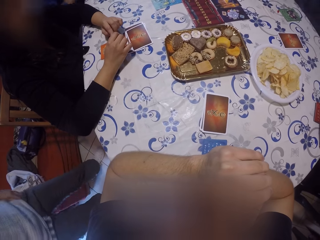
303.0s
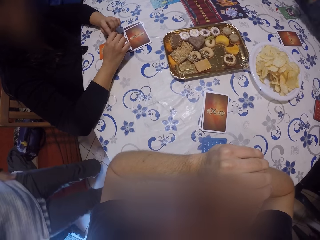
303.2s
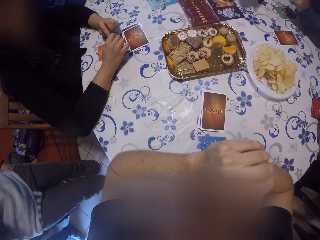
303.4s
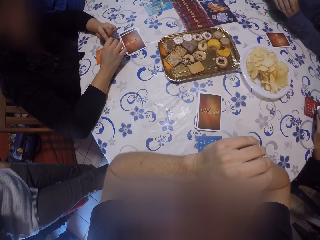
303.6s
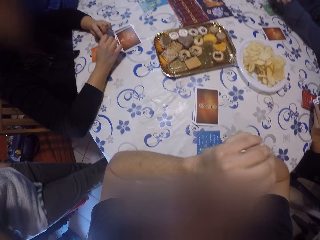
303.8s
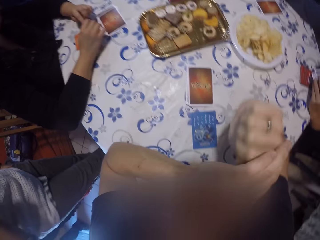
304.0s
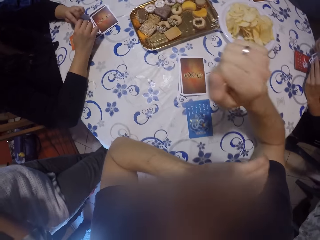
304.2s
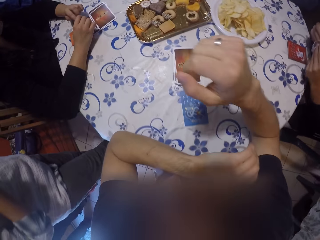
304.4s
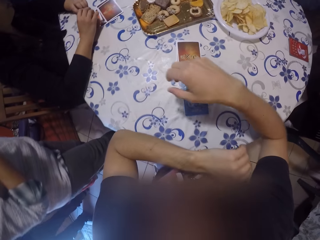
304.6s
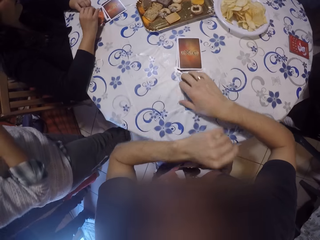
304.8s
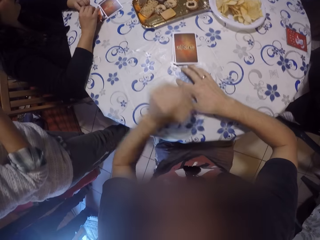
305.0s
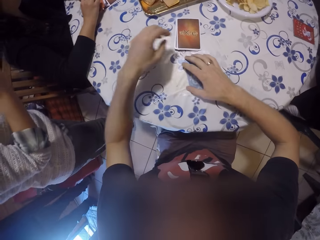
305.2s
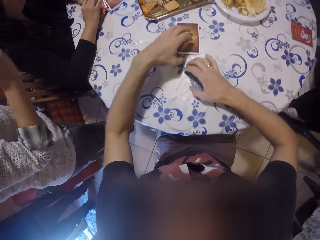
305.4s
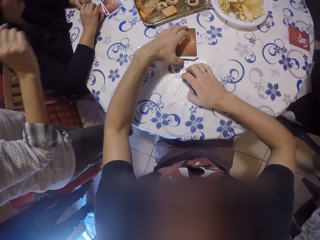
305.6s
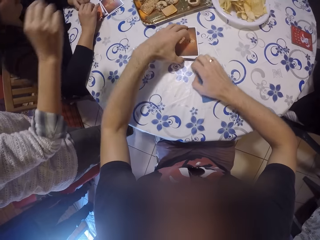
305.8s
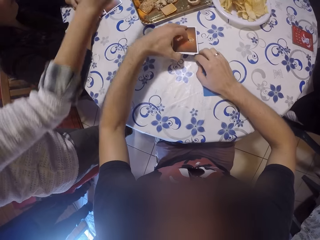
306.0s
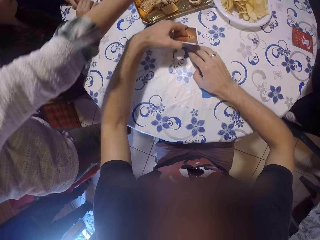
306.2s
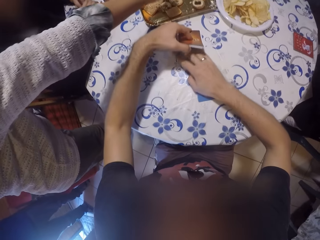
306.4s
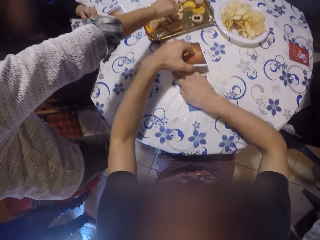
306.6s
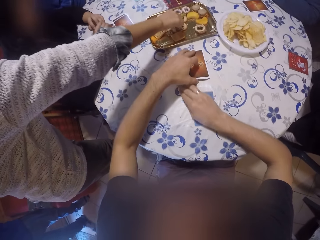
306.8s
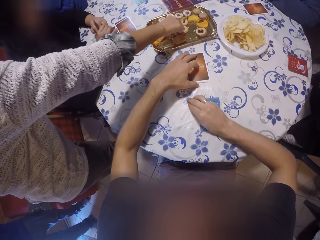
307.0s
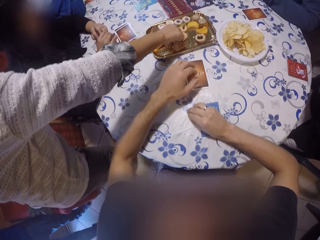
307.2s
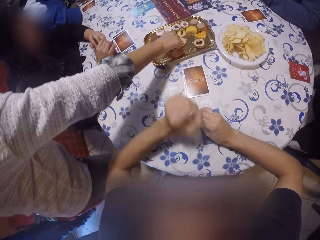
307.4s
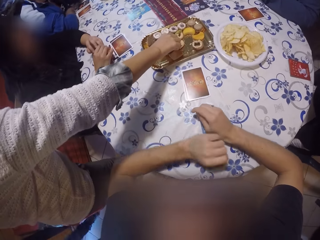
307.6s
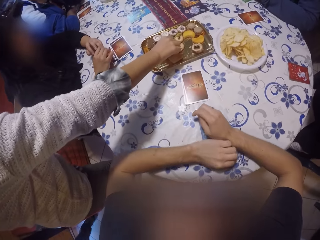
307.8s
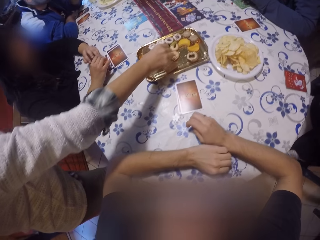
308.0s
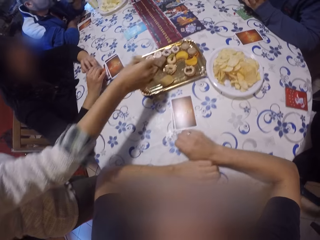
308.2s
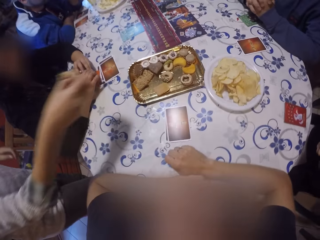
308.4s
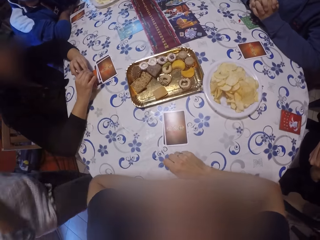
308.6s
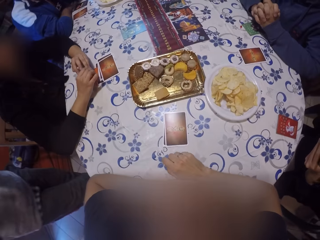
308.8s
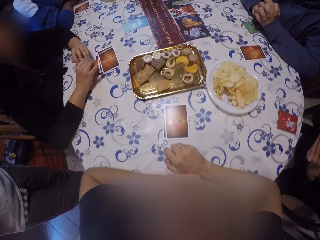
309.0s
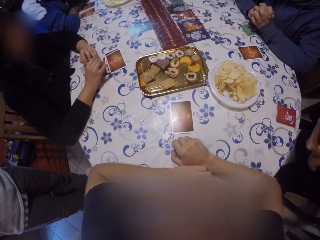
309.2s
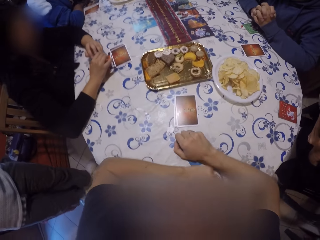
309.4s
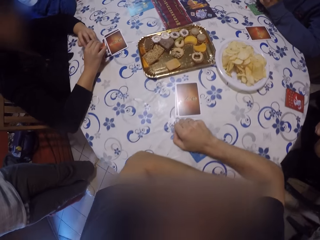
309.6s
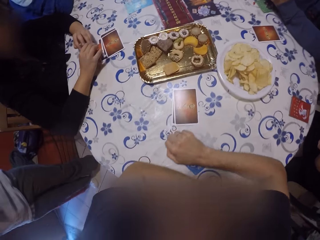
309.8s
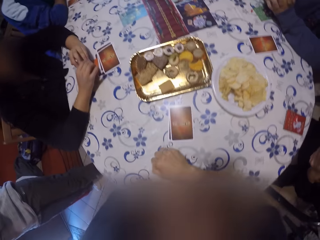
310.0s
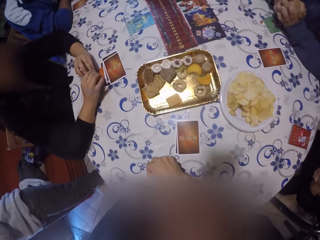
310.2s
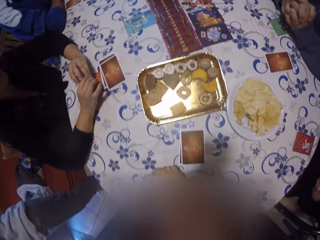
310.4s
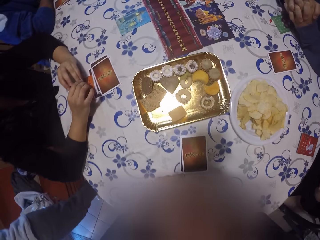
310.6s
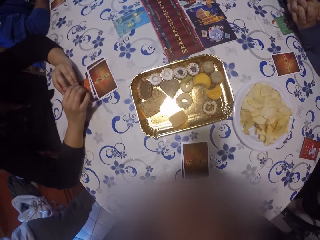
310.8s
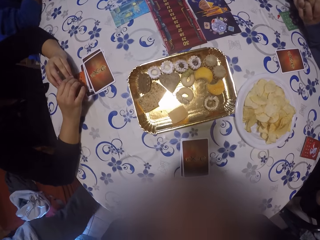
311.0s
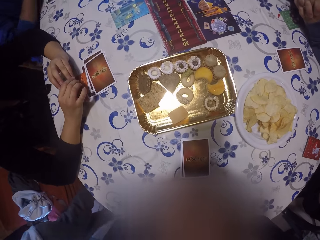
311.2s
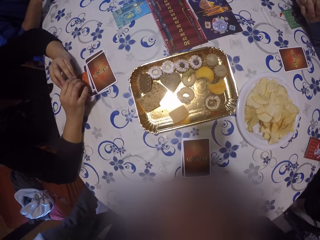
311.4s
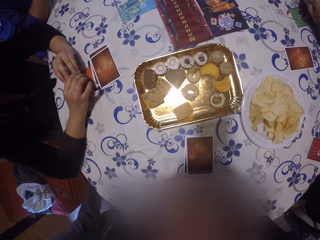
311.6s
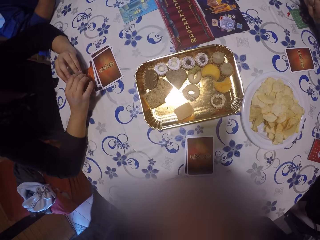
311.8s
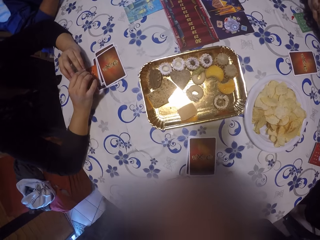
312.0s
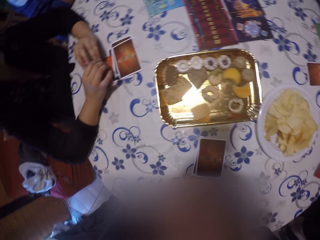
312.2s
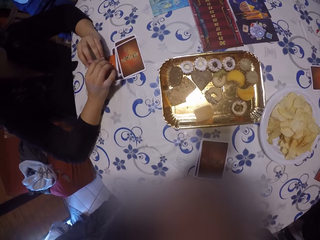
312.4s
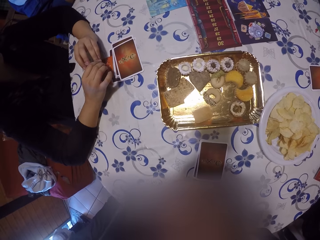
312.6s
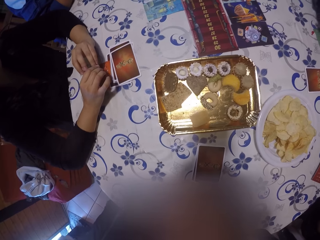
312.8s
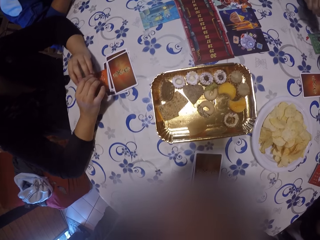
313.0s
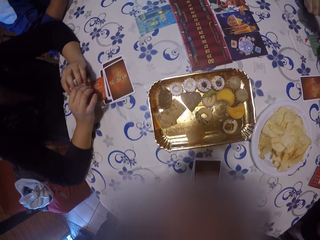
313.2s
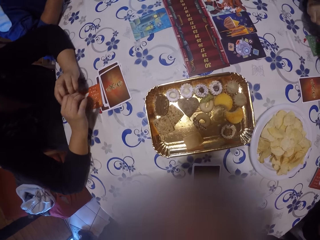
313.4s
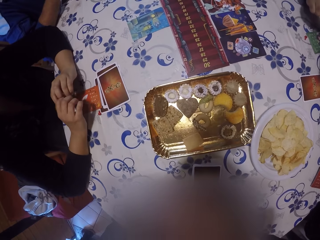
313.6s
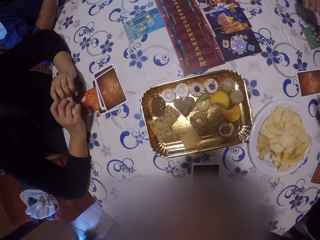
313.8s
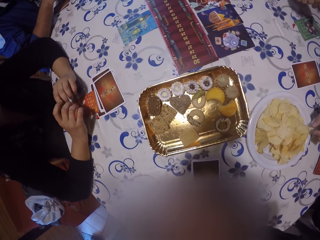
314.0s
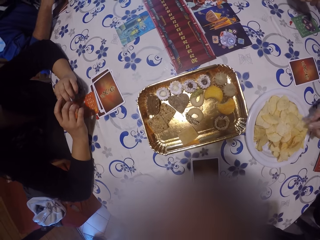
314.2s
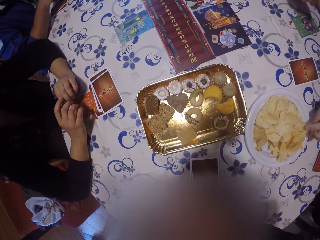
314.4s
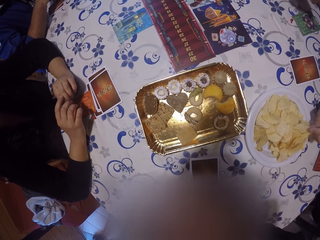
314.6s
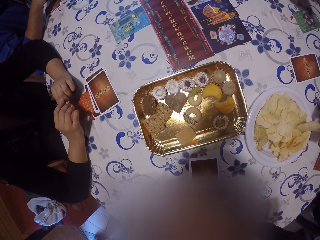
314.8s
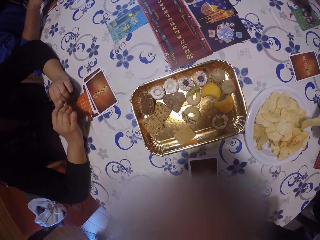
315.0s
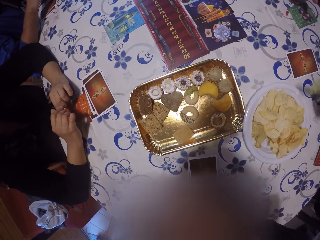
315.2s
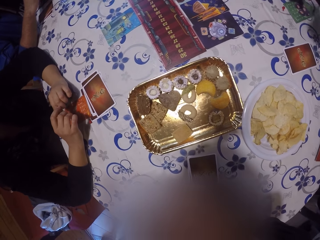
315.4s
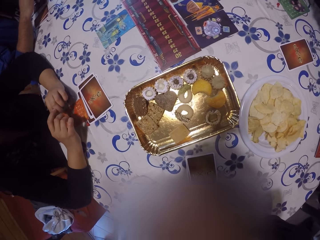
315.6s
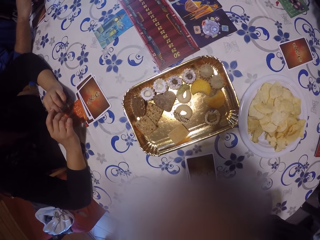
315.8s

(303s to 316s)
The camera wearer raises a set of cards from the table with his left hand. He spreads the cards. A woman picks a cookie from a tray of cookies on the table with her right hand. The camera wearer looks at the card game. The man picks a chip from a plate of chips on the table with his right hand.

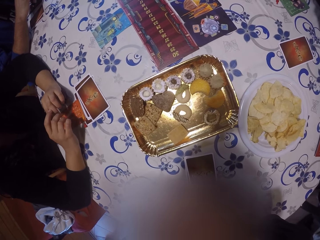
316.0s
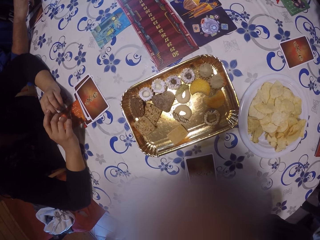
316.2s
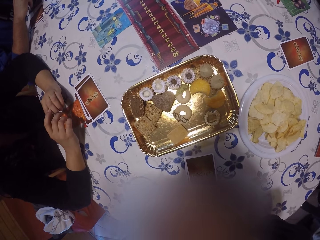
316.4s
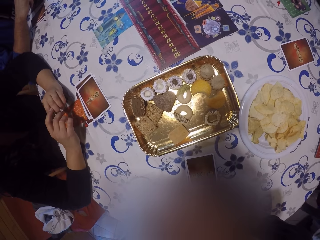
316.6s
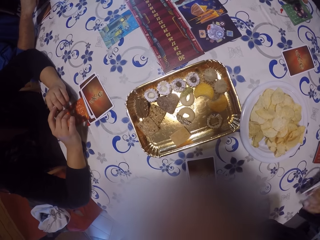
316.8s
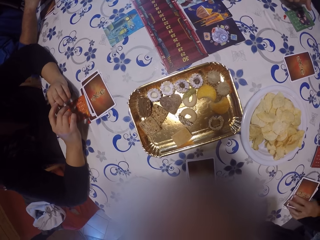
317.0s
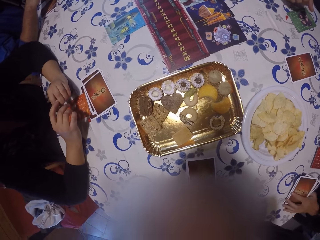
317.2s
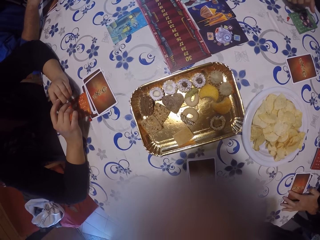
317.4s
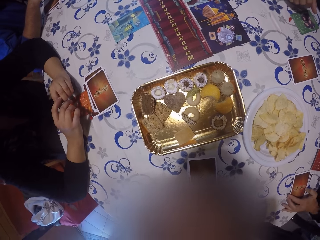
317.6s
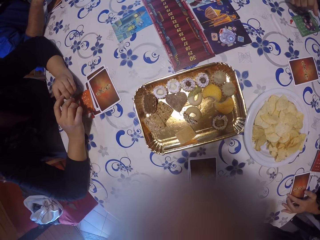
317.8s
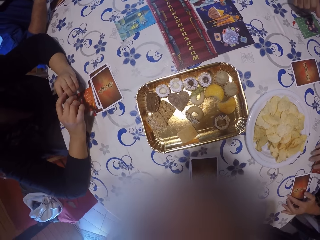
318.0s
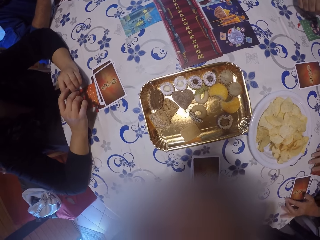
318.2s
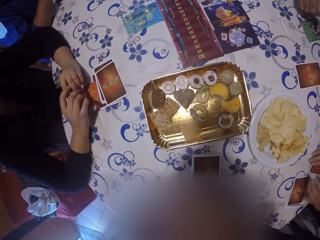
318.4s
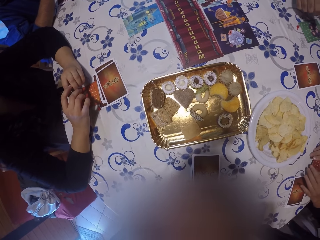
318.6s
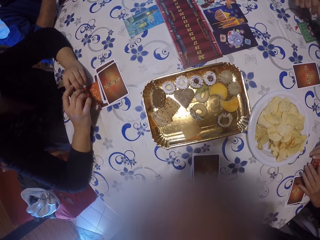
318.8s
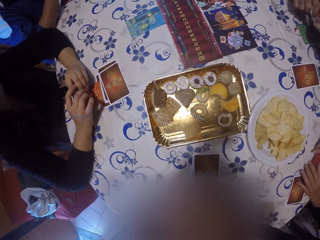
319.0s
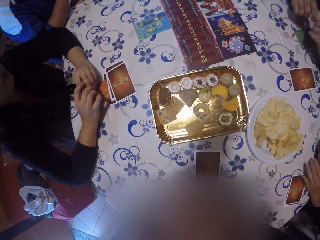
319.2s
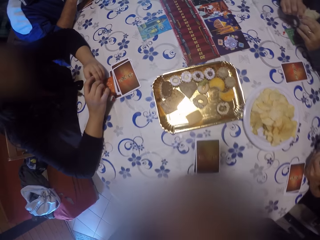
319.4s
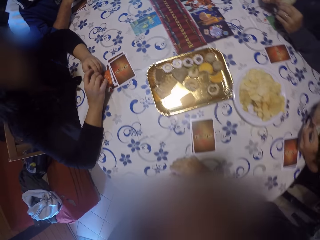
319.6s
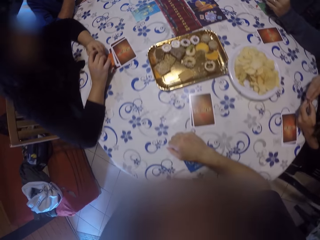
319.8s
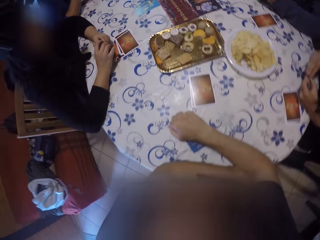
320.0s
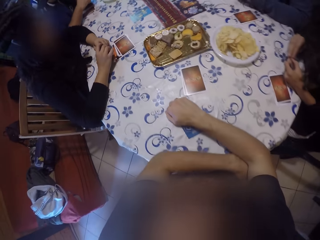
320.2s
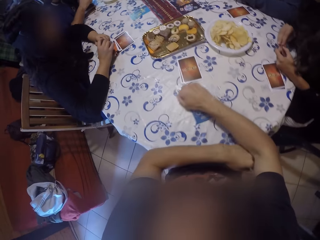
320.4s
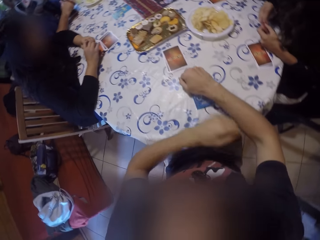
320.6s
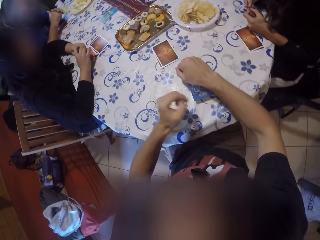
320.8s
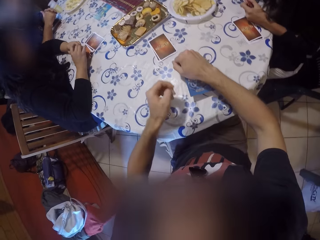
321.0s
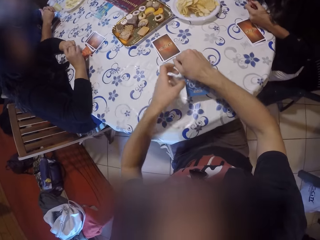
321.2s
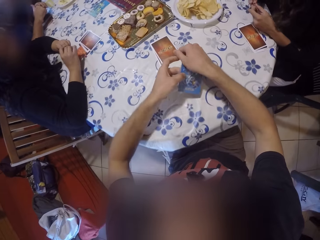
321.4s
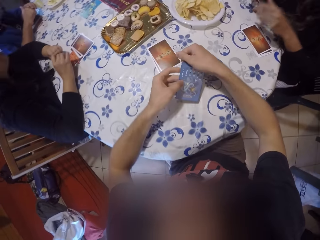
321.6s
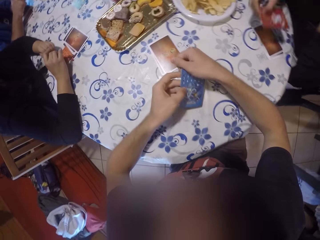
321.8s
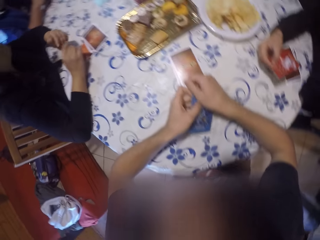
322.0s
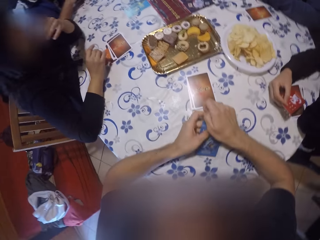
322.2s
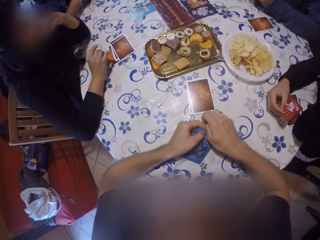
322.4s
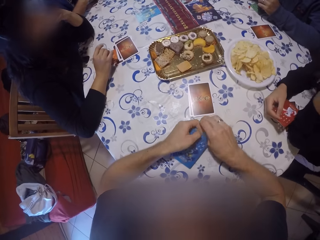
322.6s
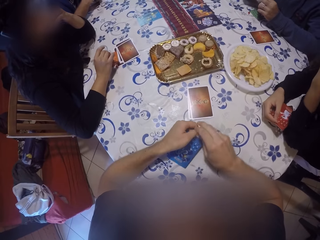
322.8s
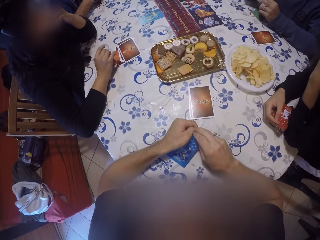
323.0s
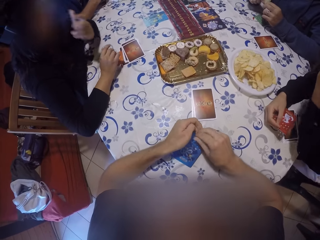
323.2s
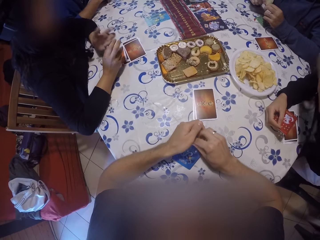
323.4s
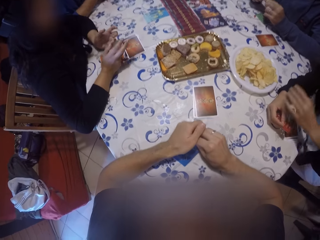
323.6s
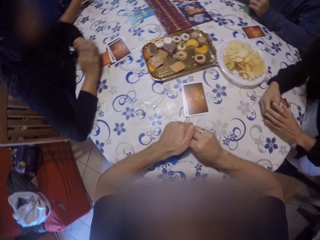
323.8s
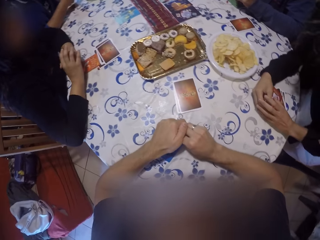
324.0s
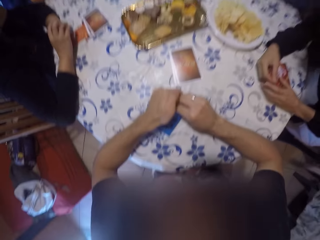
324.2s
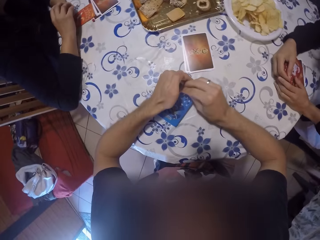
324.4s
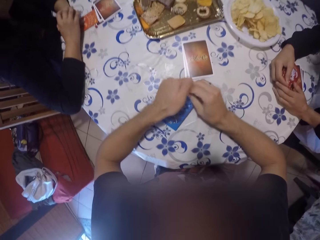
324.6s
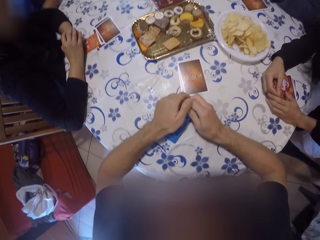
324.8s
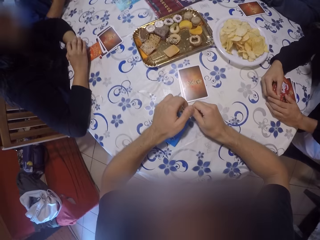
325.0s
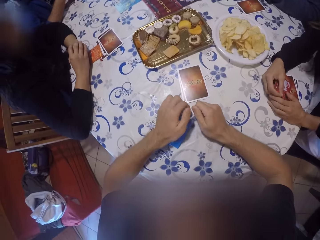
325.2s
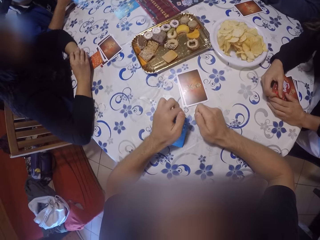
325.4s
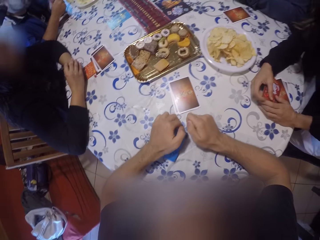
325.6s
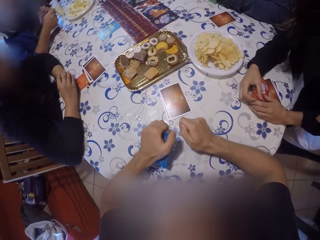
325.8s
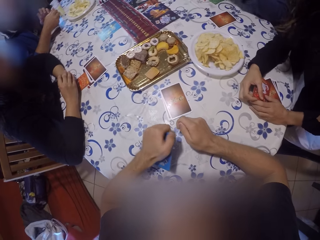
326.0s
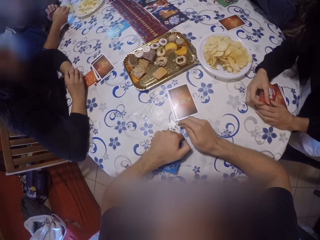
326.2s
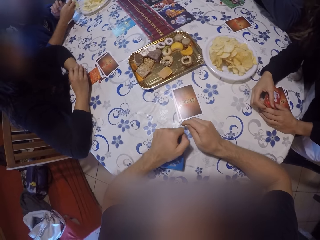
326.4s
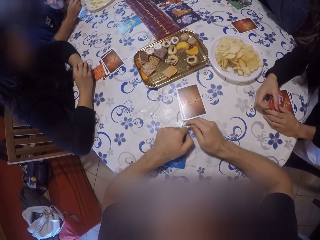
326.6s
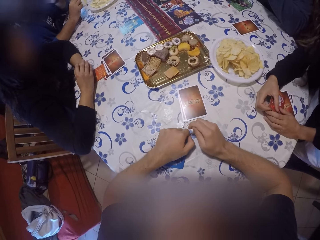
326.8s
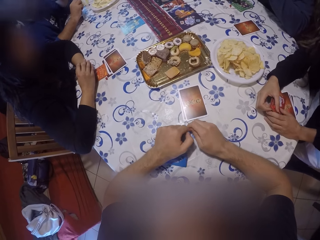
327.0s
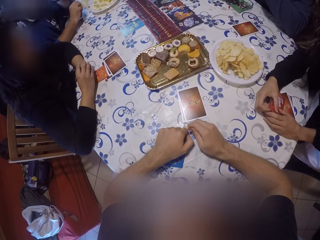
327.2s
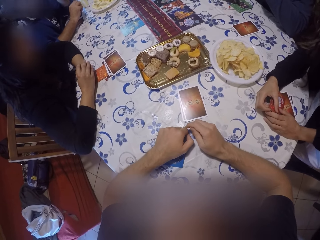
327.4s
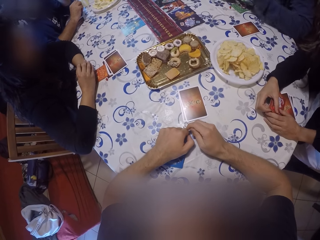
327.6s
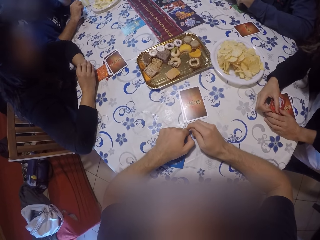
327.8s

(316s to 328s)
The woman drops the set of cards in her hands on the table with her left hand. A person spreads the cards. The woman picks a card from the table with both hands. The man holds the chip in both hands. The camera wearer holds a card in his right hand. He holds the card in both hands. He looks at the card game. He holds the card in his left hand.
